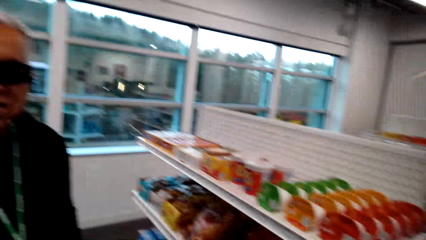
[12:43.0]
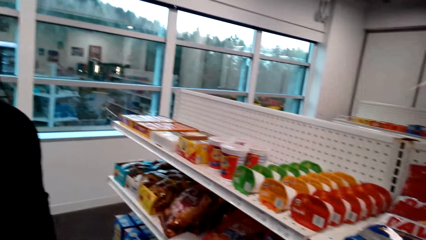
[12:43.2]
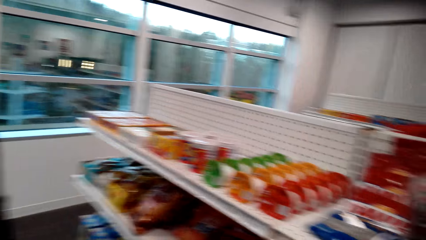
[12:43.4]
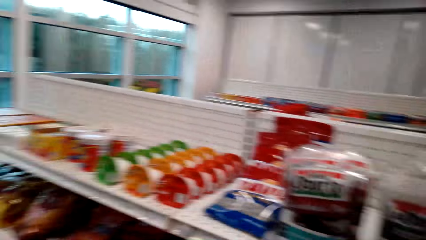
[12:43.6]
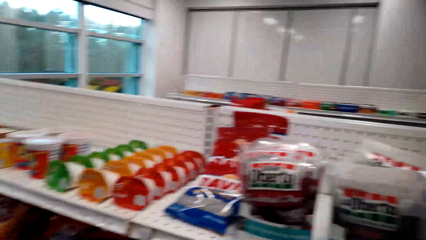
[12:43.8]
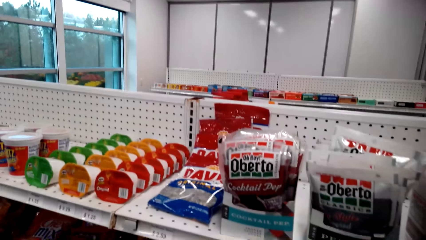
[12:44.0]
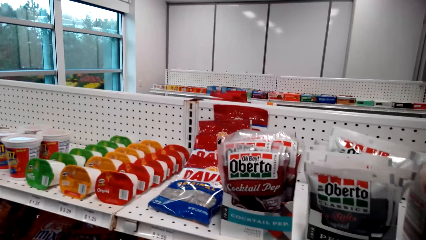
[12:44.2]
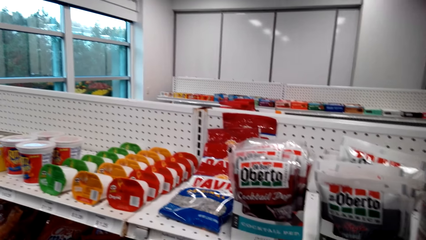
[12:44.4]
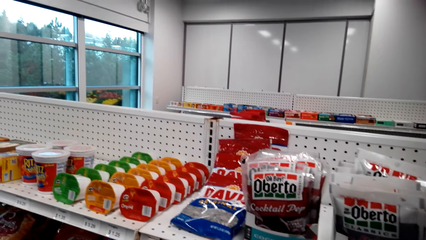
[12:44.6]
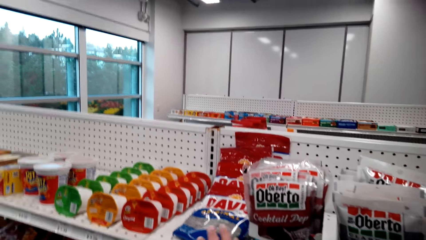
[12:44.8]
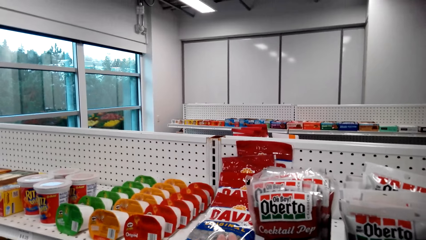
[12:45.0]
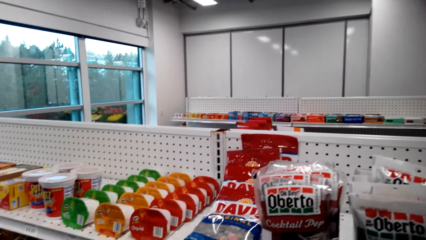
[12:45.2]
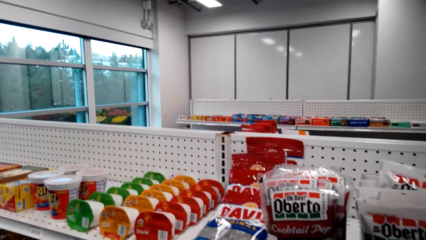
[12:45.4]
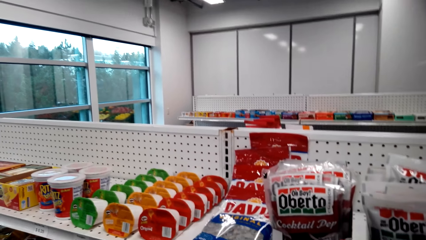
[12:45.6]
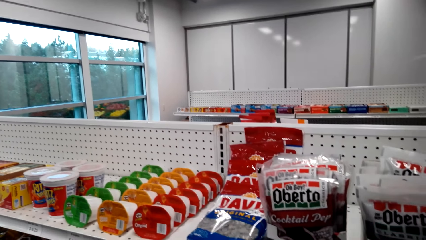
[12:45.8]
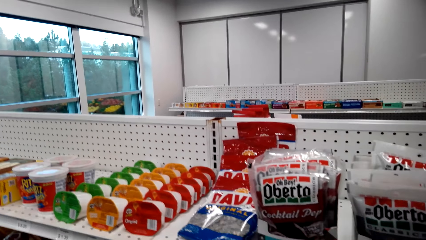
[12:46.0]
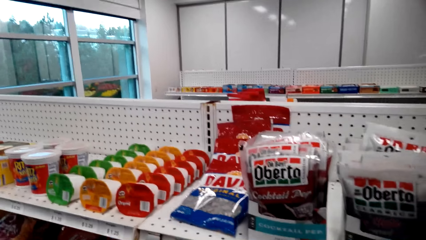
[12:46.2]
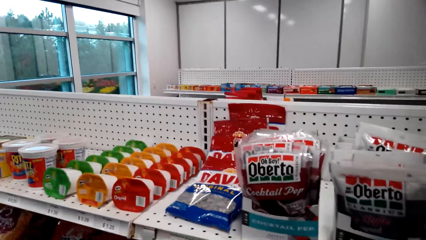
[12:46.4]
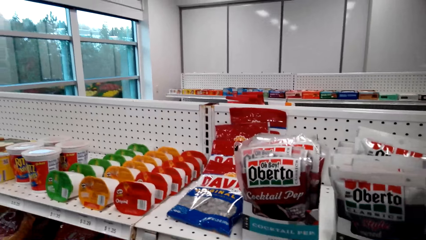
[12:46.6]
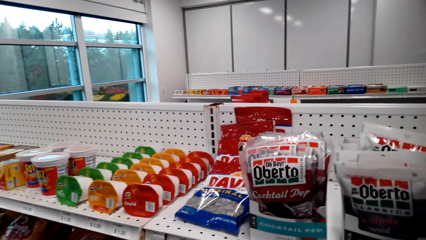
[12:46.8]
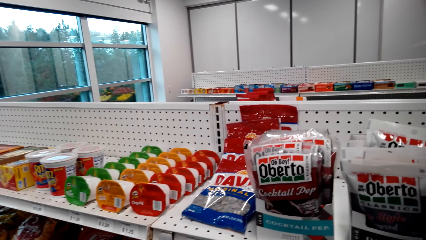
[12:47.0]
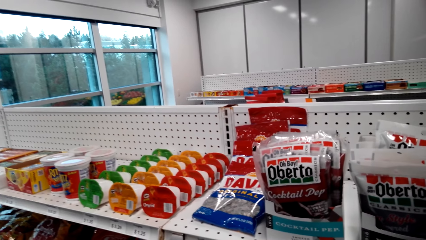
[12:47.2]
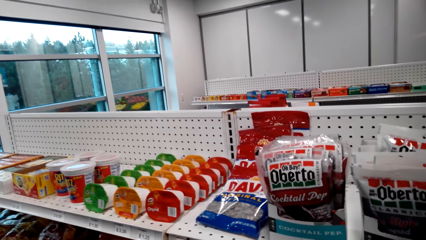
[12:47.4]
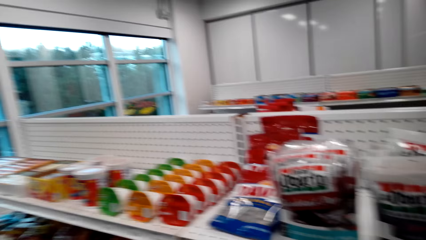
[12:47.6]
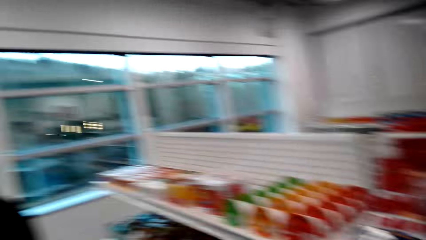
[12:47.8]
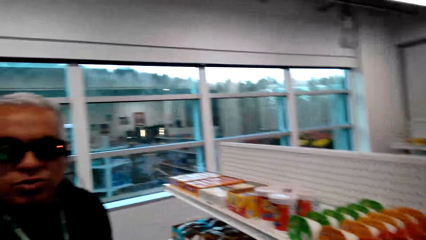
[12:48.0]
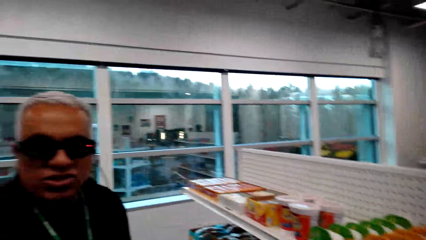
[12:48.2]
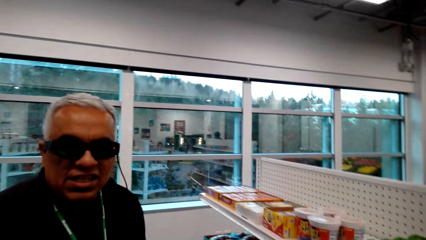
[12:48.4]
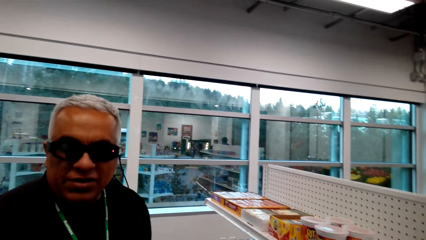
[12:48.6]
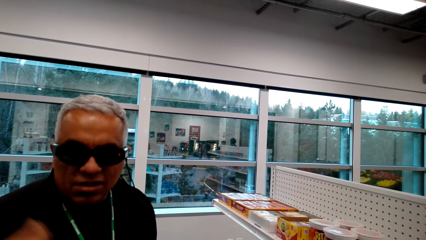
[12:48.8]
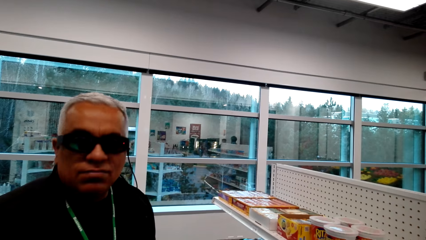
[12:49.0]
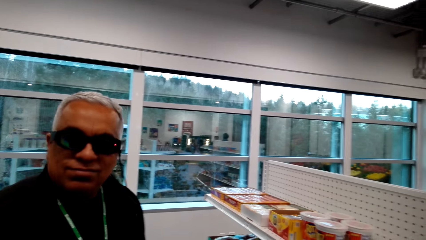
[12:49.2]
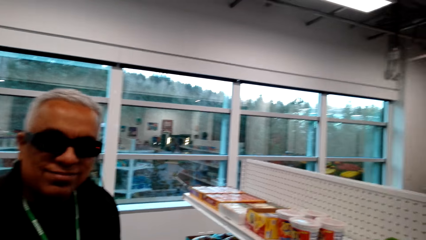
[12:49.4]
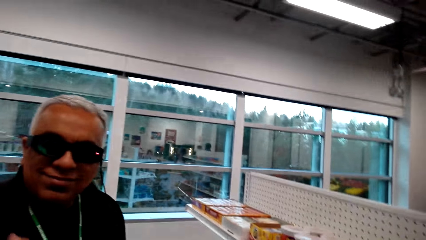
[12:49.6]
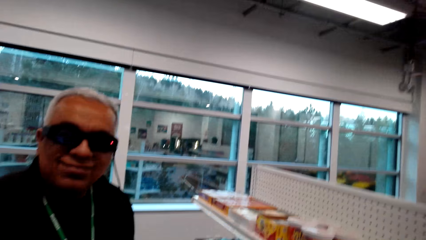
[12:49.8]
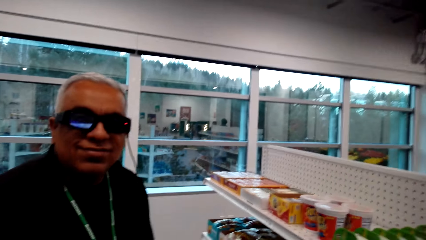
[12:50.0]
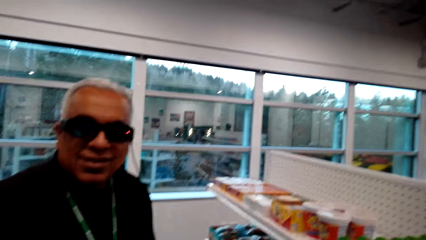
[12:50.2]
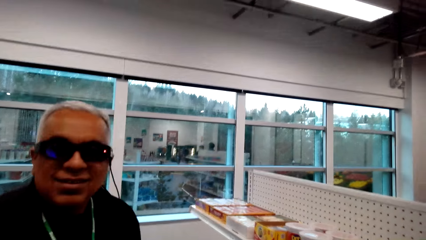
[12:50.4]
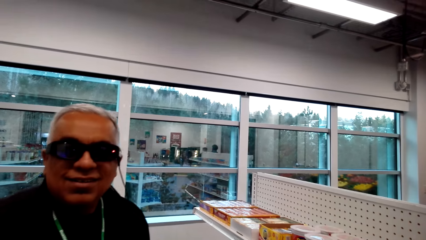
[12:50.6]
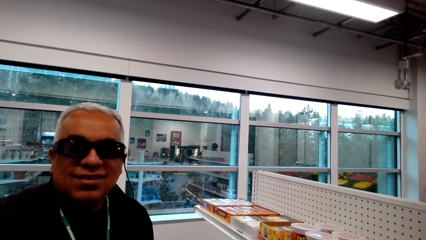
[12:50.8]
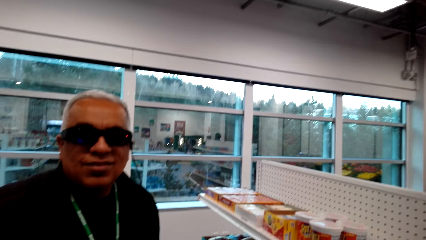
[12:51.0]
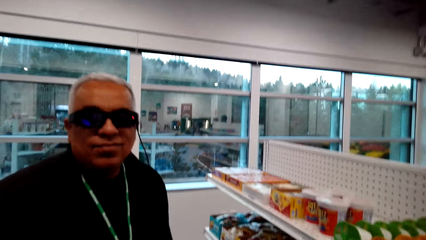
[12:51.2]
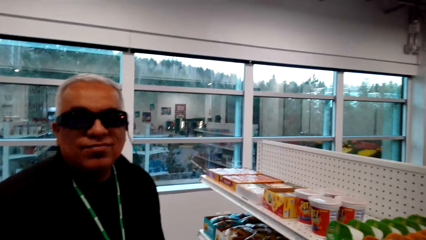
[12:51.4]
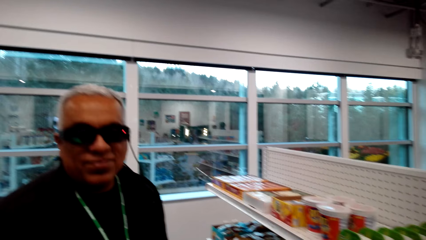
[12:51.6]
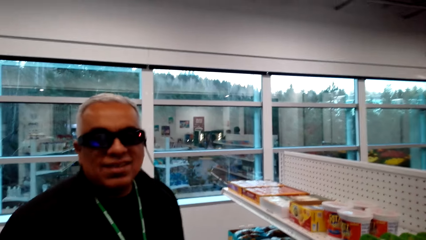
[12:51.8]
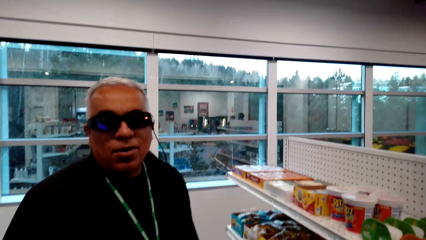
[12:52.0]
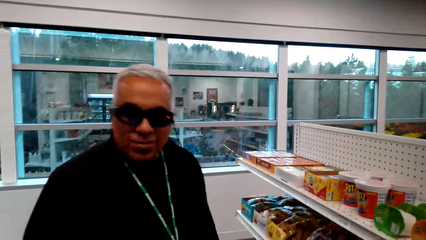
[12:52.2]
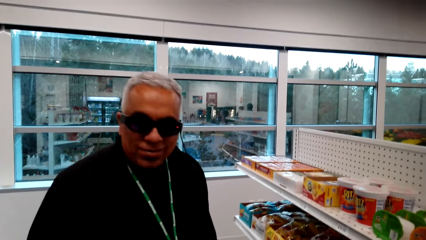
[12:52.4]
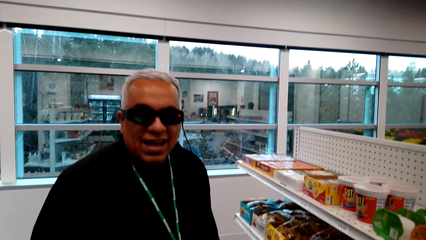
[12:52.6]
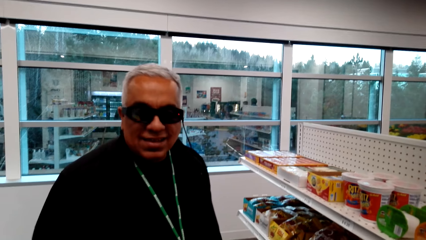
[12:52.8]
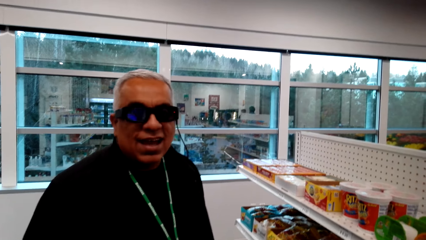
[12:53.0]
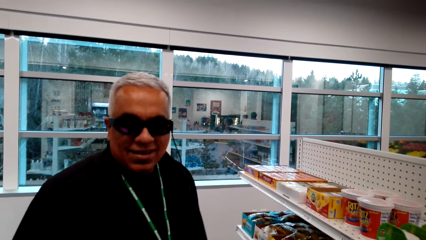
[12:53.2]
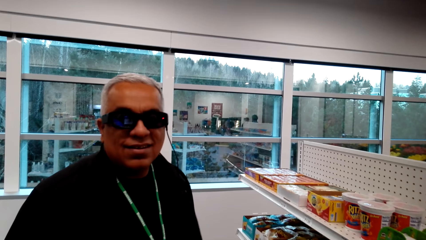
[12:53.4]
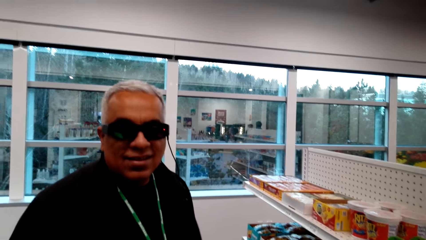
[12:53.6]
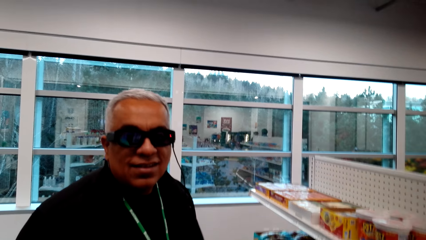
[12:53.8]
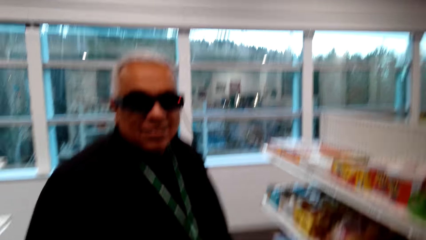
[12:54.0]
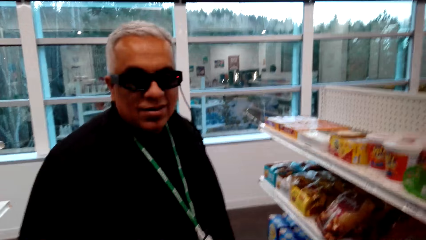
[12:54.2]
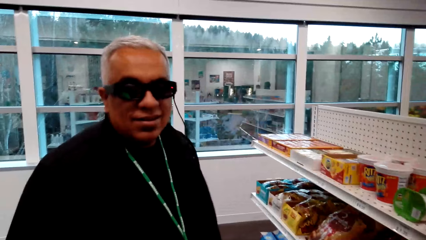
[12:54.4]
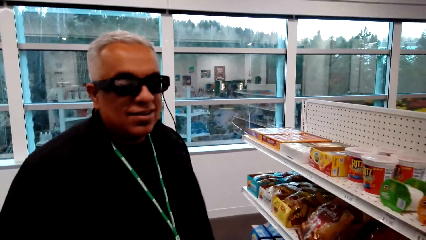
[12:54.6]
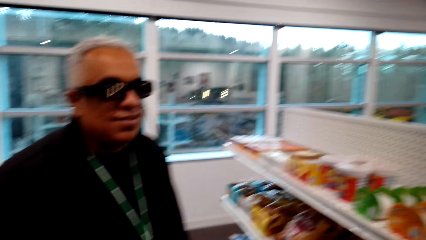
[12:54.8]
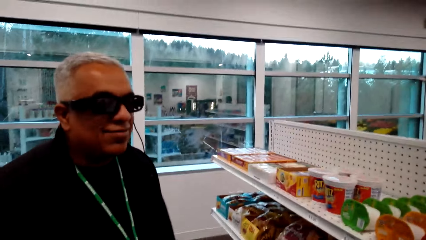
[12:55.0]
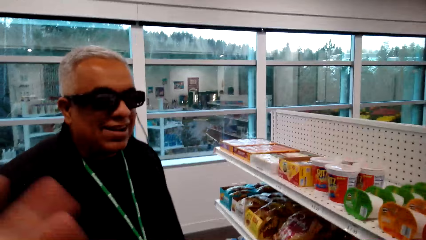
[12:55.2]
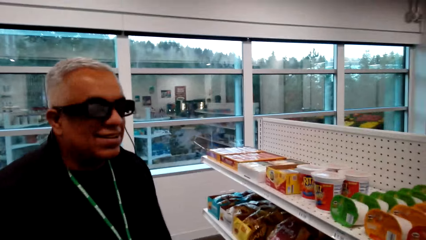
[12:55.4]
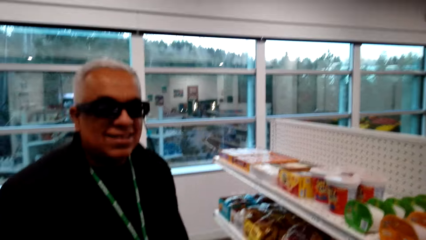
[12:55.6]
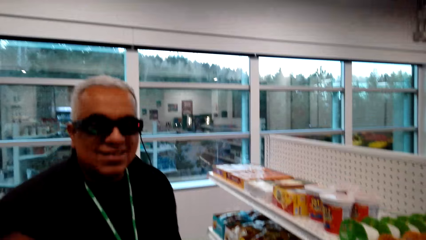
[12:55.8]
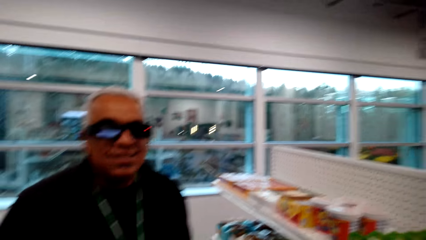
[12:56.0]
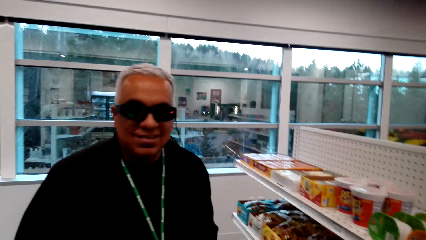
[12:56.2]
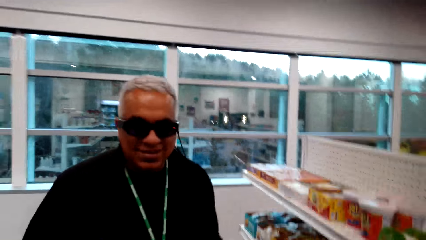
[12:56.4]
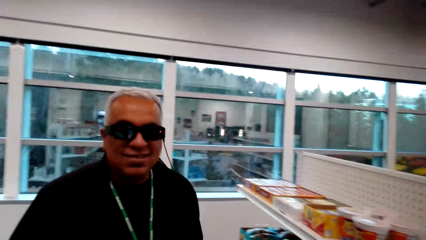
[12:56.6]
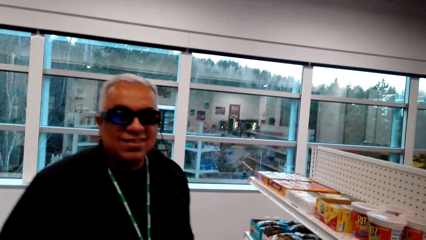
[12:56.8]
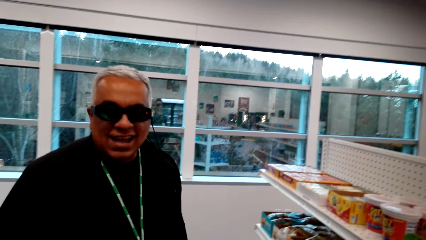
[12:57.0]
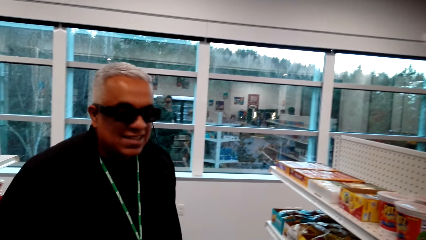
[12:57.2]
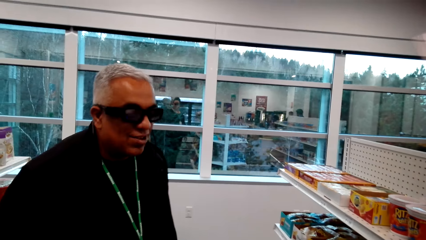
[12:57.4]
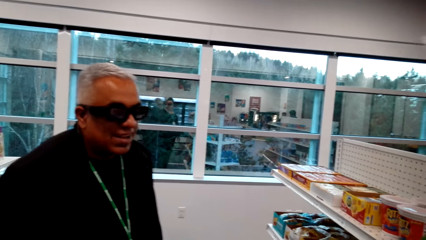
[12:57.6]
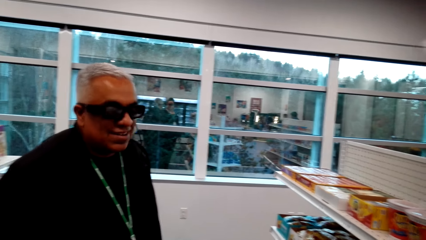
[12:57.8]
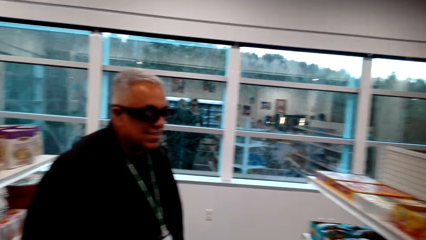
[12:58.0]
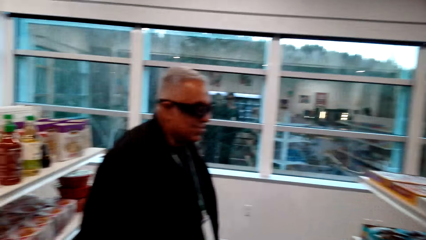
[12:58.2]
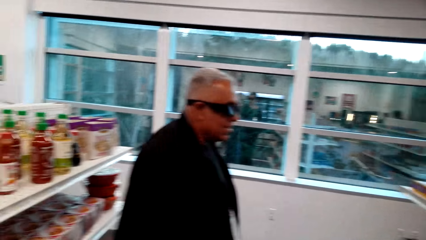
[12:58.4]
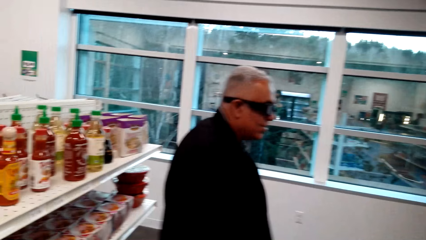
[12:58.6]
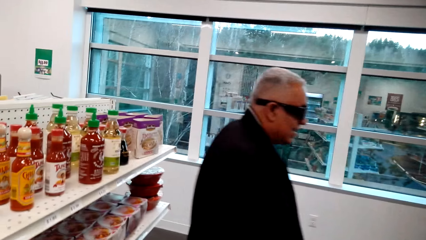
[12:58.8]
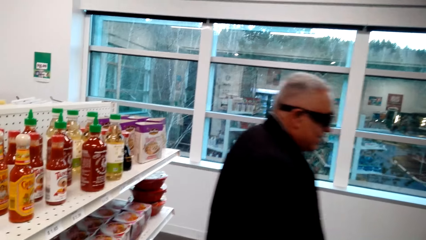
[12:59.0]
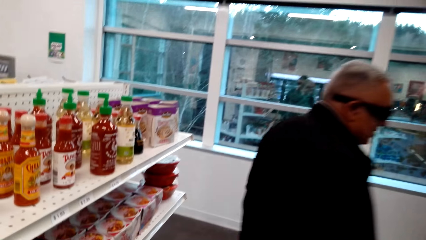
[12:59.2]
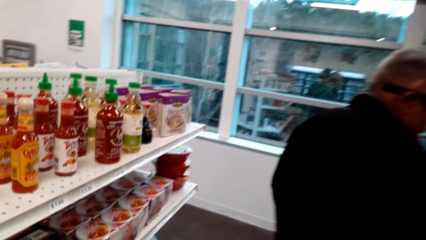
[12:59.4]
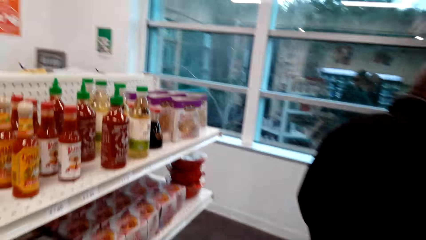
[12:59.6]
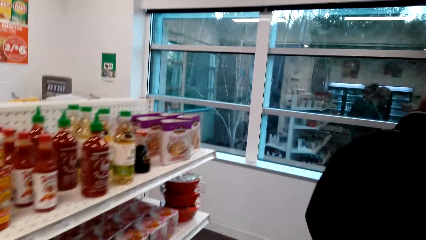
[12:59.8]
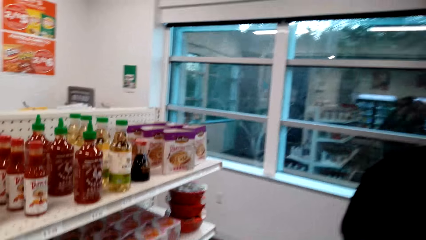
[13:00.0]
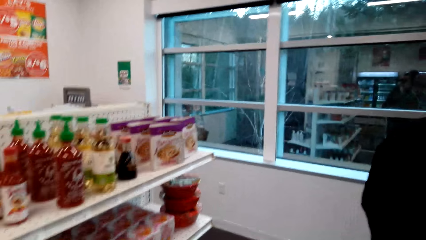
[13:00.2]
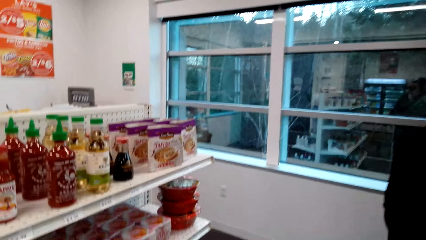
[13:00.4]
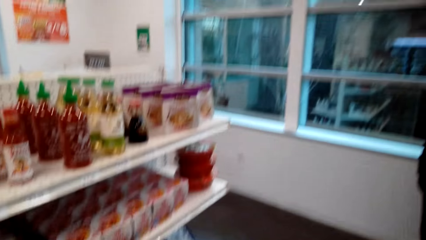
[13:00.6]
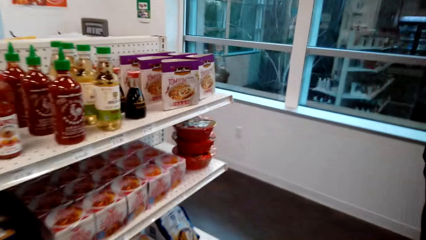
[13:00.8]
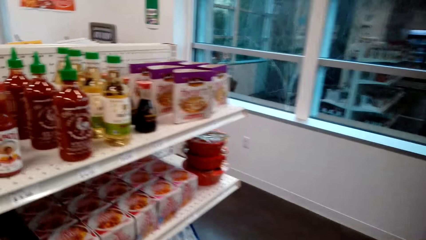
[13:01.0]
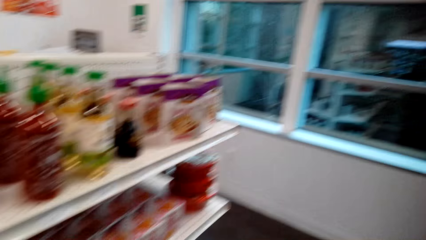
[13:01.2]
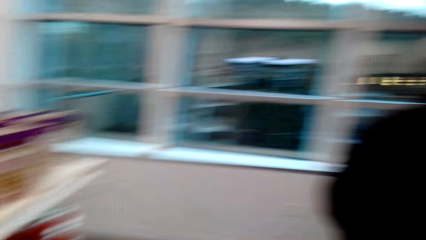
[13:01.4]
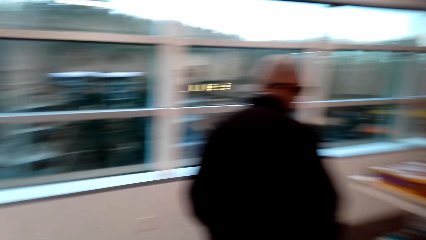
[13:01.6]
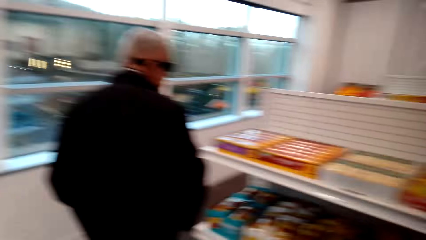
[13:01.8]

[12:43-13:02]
A man talks to the camera wearer. The camera wearer talks to the man. The man nods in the store. The camera wearer moves a hand in the store. The man stands in the store. He walks around in the store.
